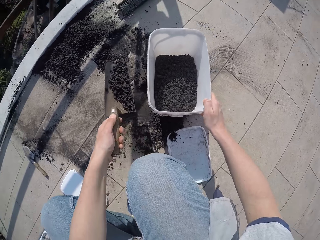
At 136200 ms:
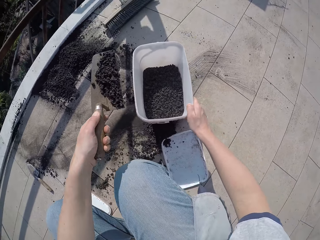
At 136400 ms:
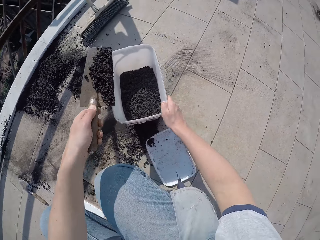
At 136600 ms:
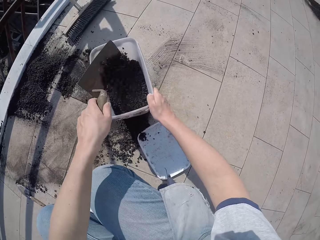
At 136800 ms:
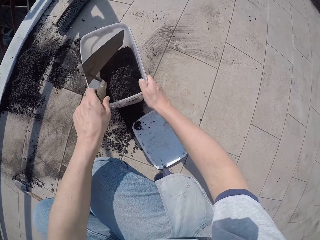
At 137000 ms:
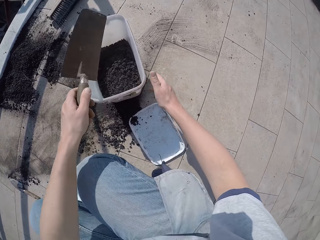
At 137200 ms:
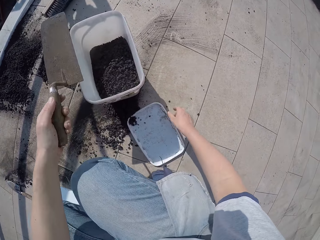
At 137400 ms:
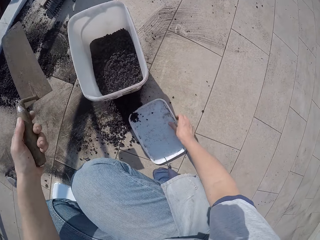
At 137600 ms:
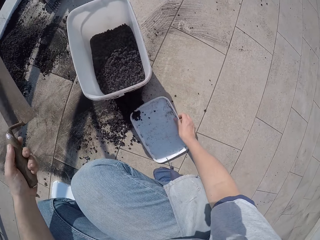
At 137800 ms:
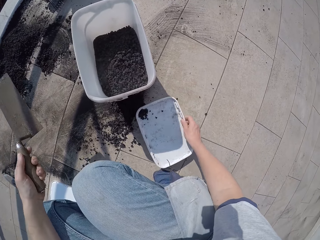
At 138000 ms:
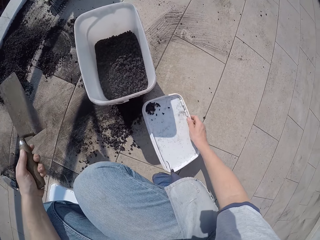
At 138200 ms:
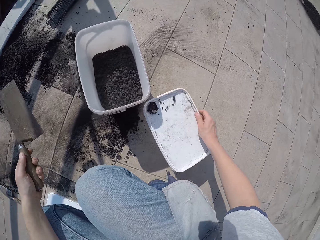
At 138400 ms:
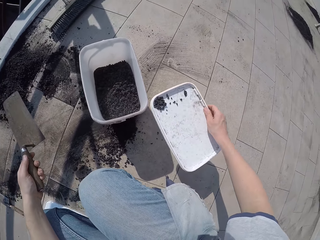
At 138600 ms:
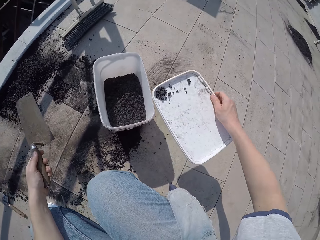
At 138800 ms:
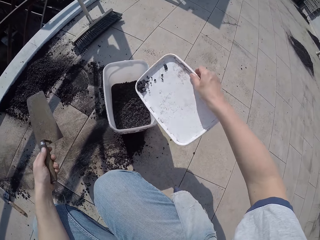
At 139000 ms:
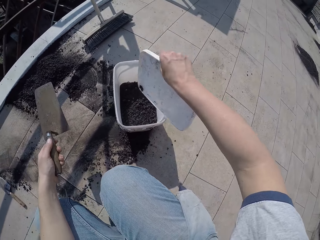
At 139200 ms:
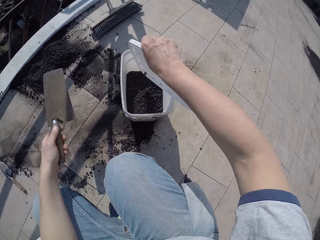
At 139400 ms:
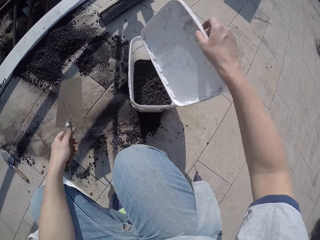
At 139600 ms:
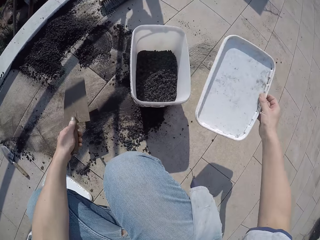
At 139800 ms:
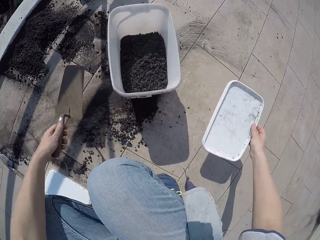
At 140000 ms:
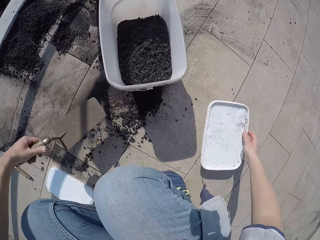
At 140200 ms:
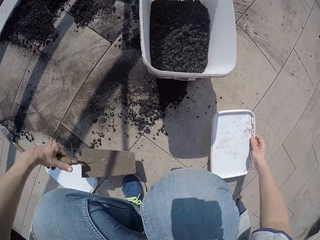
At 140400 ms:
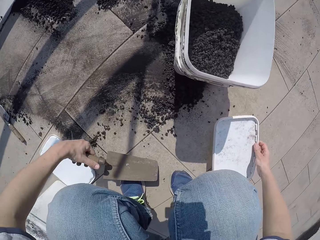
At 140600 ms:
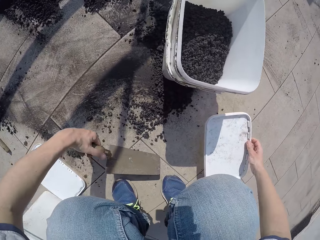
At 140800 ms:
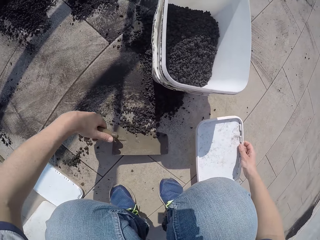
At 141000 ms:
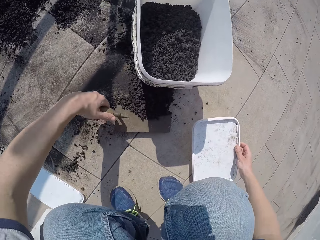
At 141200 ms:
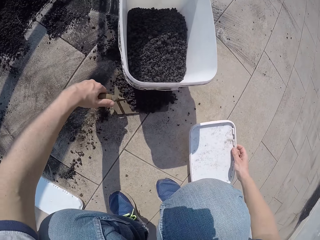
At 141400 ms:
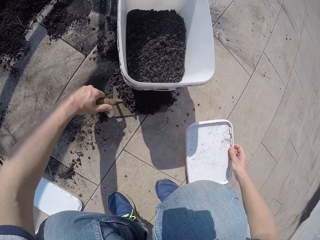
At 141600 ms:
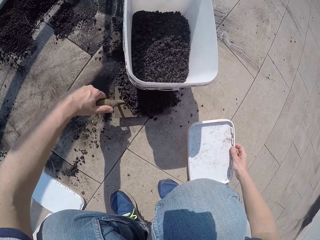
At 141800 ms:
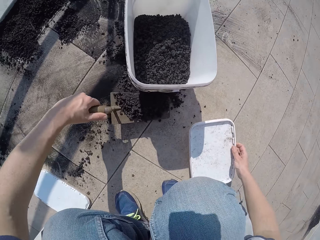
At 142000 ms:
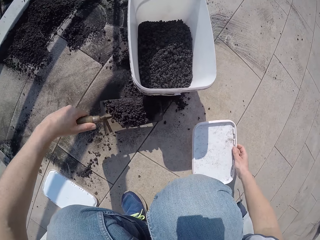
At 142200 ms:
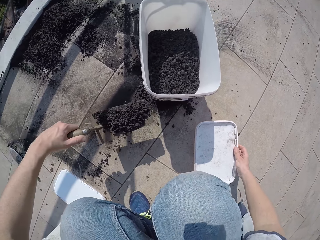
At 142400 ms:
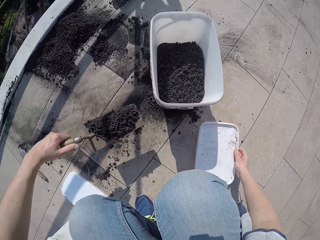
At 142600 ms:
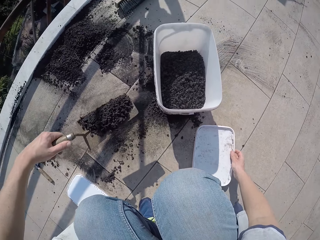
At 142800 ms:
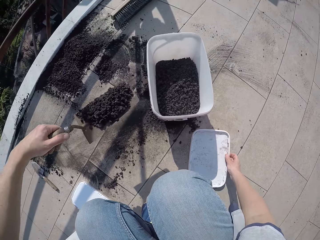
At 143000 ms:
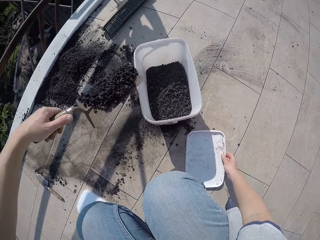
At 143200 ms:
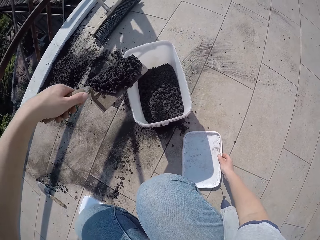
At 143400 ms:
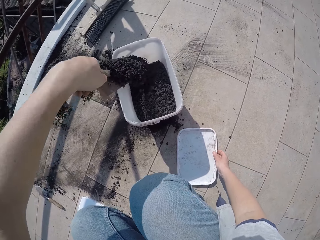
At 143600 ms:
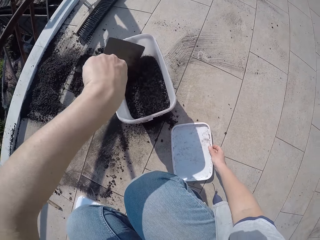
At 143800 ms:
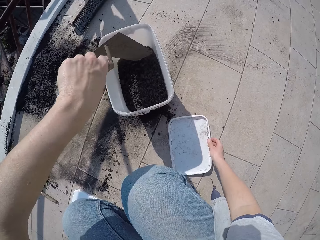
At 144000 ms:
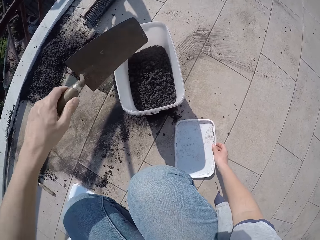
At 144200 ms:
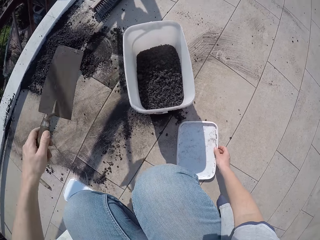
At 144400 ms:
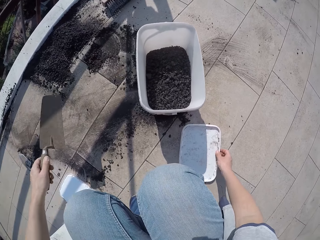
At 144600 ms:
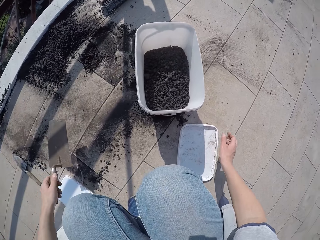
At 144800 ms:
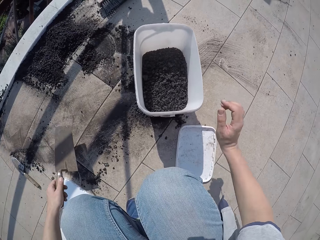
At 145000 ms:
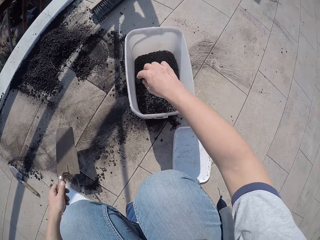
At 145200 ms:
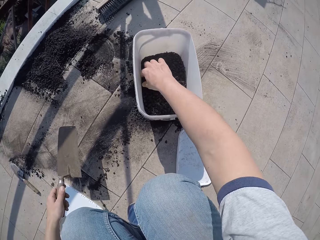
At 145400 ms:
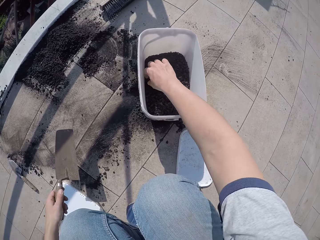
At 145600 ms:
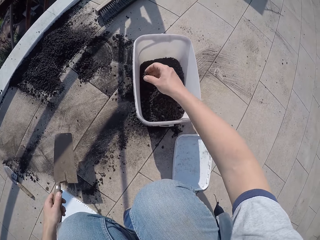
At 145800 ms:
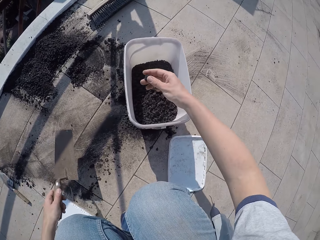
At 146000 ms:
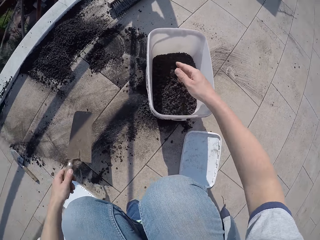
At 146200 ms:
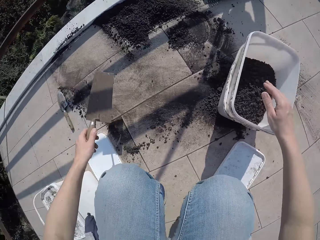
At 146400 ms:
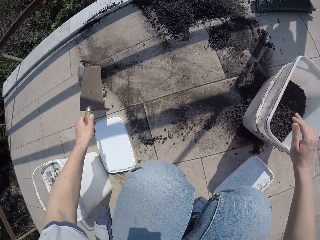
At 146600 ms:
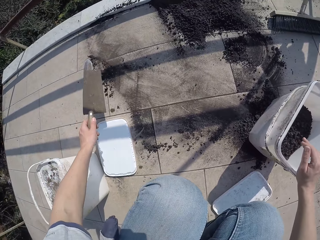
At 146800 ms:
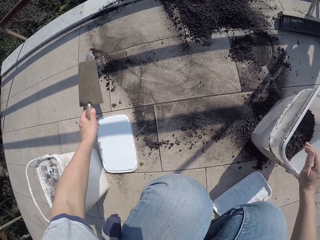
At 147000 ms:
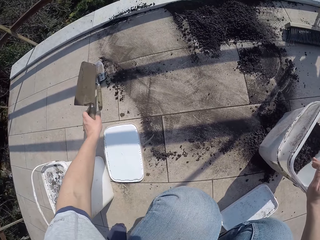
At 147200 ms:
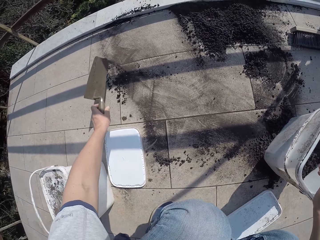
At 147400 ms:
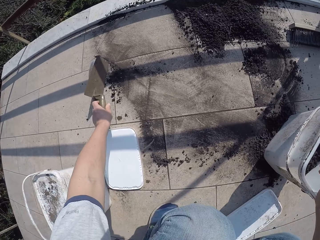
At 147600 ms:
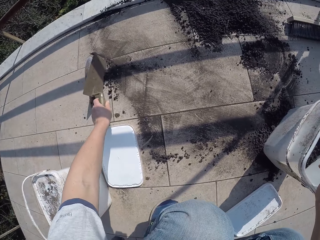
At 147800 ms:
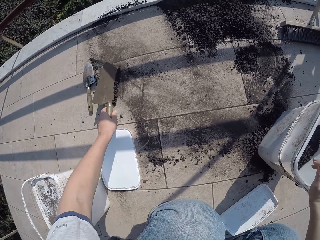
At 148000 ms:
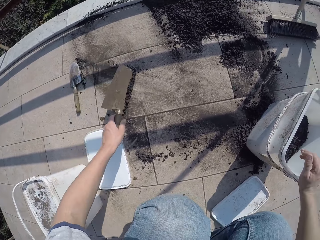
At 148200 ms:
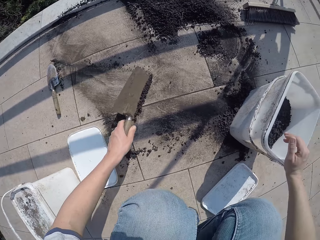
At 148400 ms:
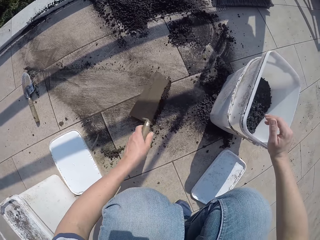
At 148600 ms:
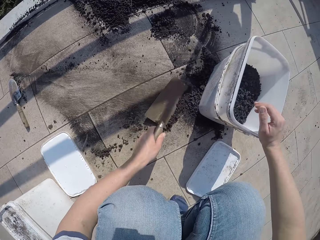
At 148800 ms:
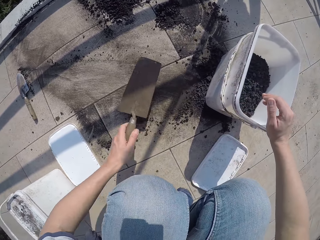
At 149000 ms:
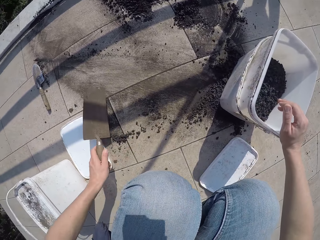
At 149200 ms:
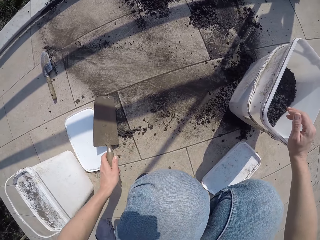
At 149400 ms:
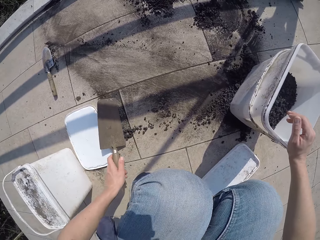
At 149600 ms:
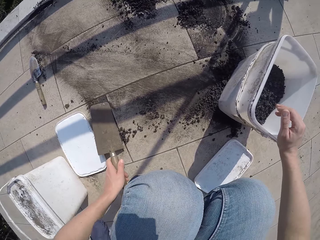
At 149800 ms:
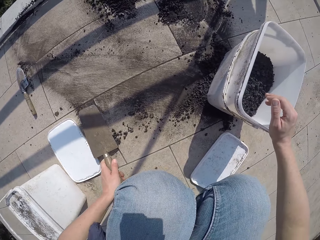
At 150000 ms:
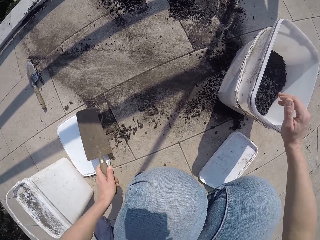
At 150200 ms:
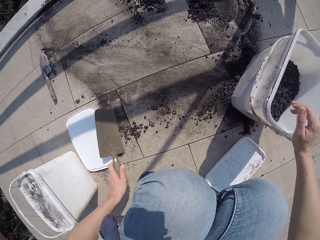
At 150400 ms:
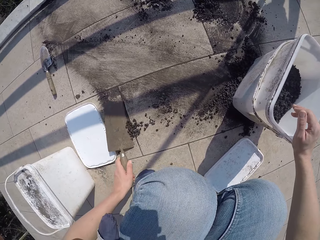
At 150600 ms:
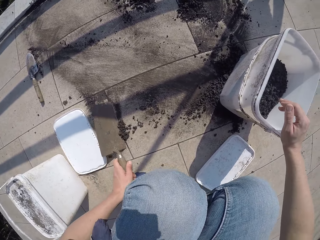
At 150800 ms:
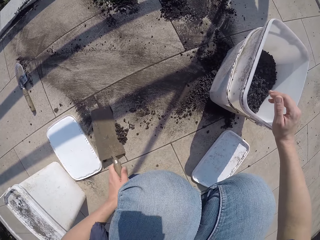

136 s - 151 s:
The camera wearer puts the manure in the bucket. They lift the bucket lid. They pour the manure in the bucket. They scoop the manure with the shovel. They put the manure in the bucket. They remove dirt from the manure. They scoop the manure with the shovel.

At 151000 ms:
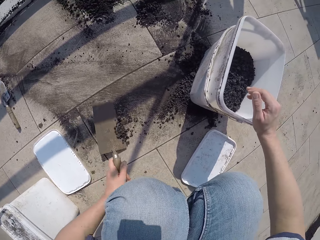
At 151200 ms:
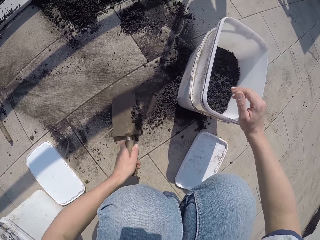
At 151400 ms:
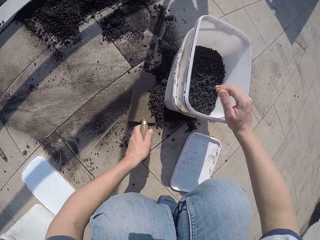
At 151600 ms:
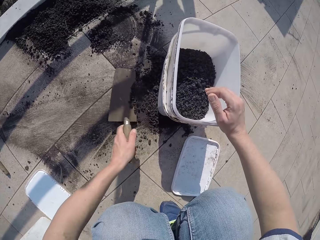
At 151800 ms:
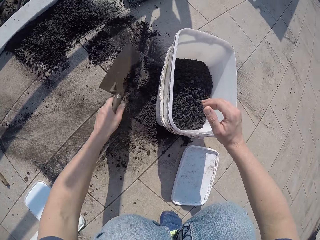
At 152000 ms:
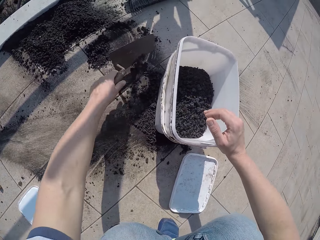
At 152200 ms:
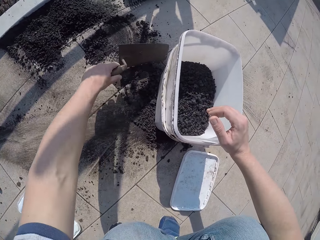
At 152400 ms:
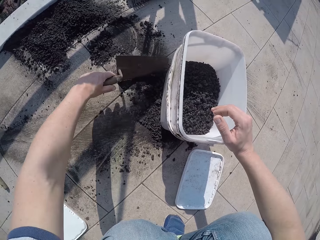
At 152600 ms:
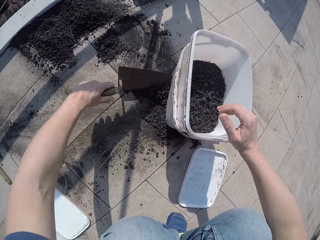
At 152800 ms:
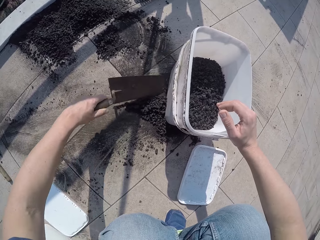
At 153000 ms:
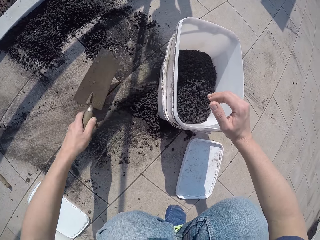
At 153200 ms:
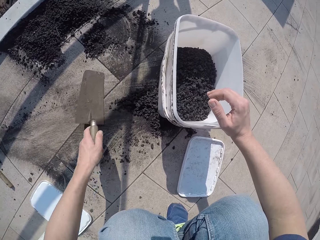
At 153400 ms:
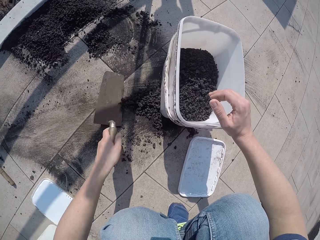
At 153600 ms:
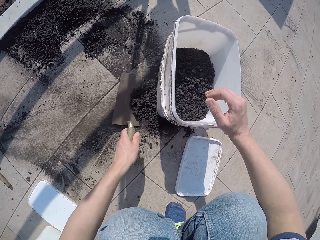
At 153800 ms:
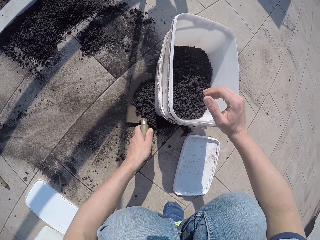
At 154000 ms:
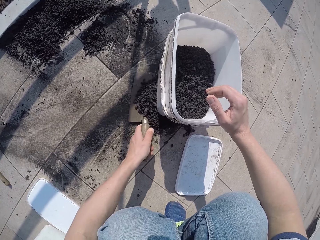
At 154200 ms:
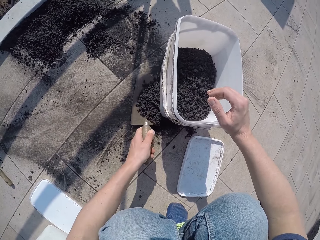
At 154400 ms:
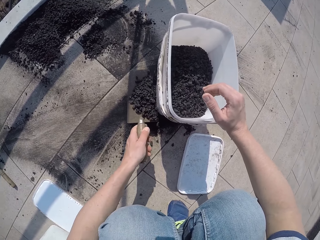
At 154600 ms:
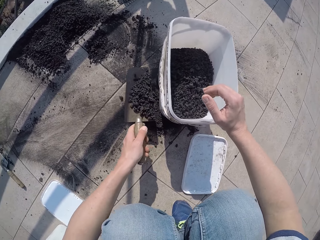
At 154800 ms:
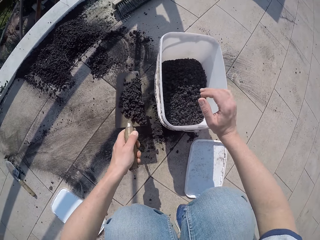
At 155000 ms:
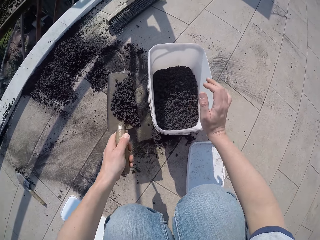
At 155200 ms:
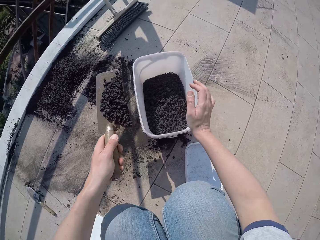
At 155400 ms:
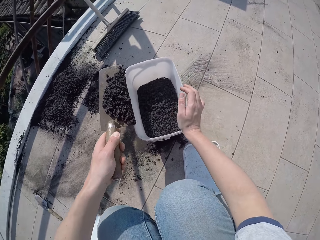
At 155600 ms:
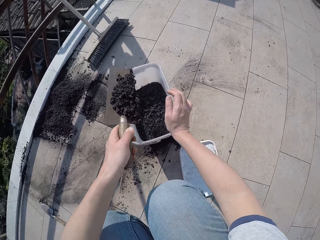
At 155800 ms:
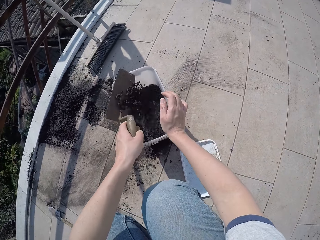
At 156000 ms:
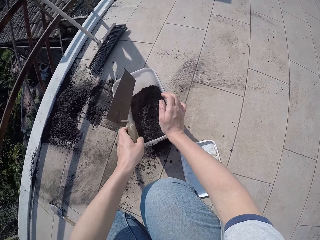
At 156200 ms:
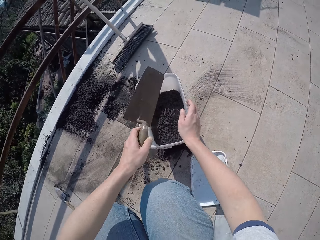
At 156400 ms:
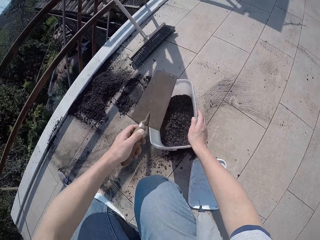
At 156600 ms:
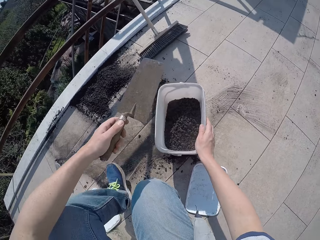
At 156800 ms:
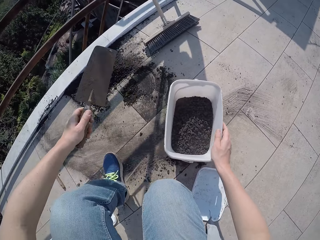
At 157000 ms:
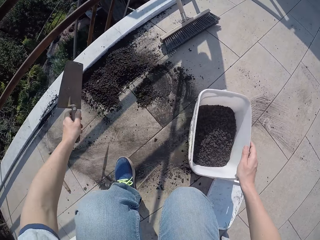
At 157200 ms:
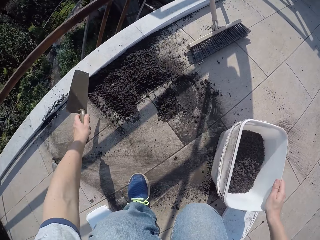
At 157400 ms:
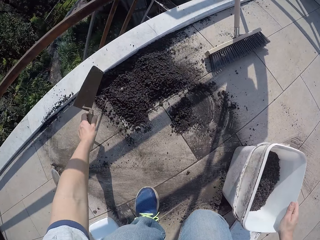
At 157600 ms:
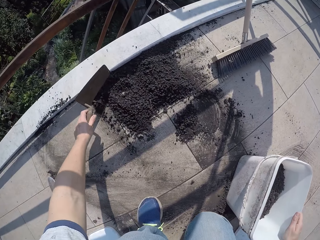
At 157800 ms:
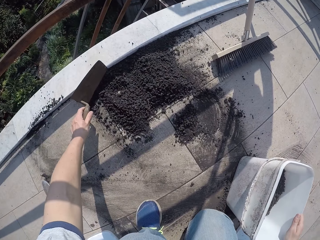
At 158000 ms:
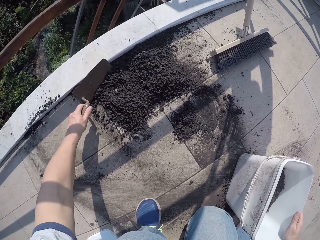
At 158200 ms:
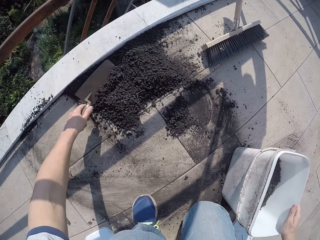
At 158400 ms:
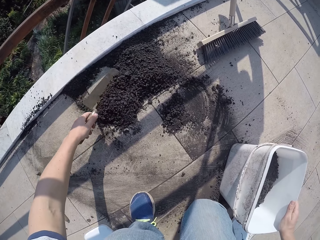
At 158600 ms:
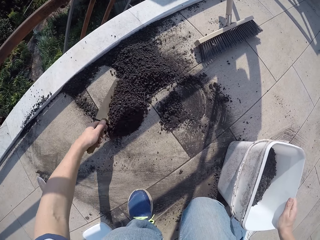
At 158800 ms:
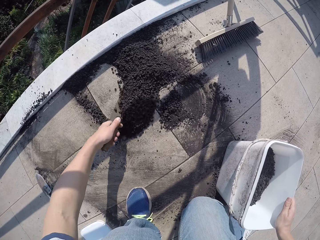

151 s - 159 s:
The camera wearer puts the manure in the bucket. They scoop the manure with the shovel.
